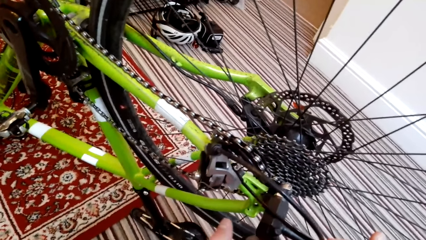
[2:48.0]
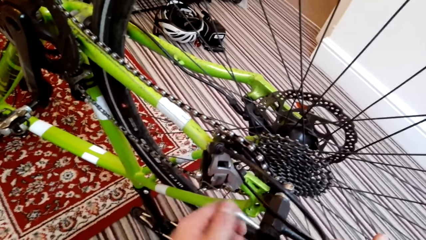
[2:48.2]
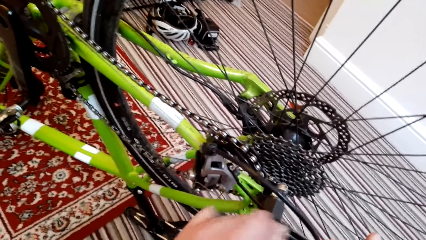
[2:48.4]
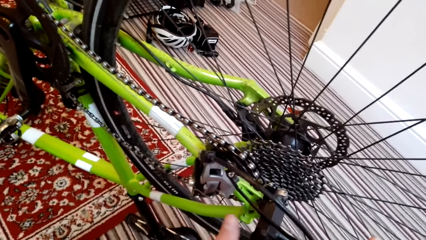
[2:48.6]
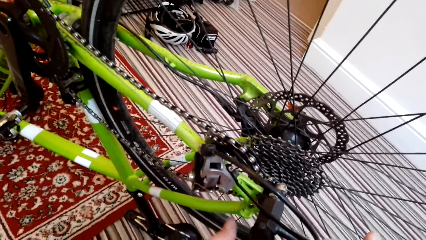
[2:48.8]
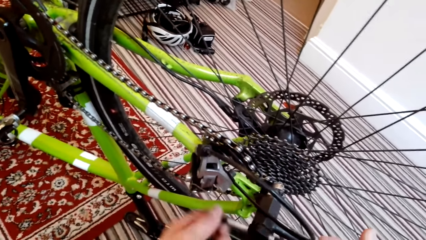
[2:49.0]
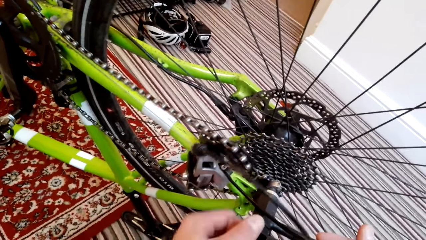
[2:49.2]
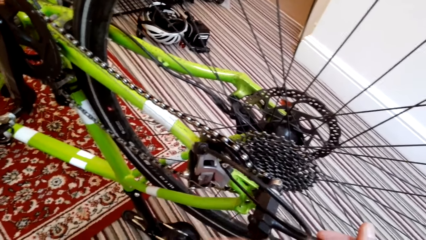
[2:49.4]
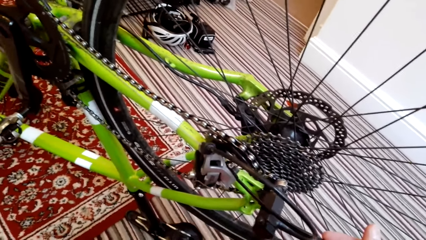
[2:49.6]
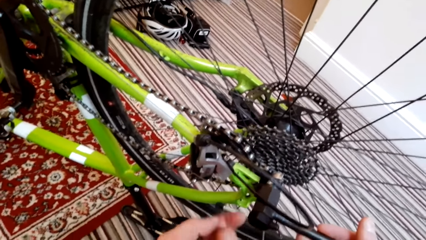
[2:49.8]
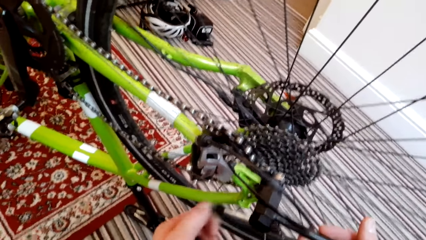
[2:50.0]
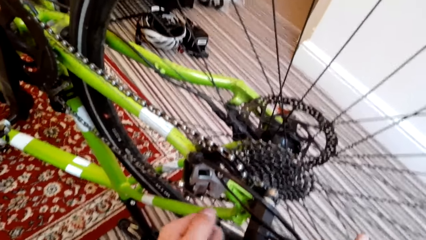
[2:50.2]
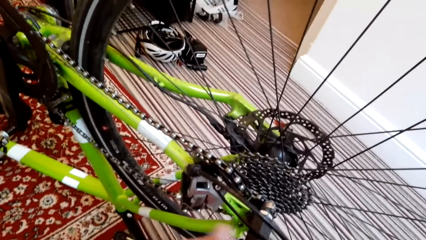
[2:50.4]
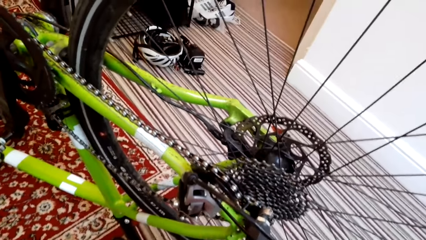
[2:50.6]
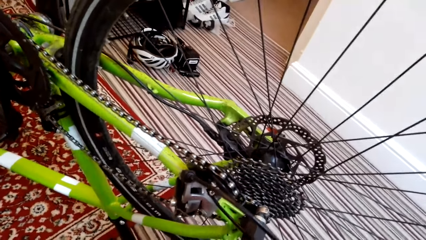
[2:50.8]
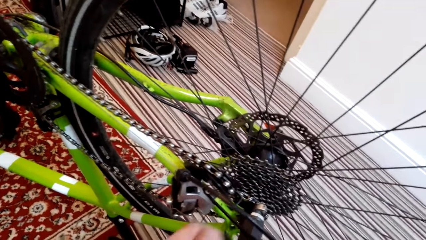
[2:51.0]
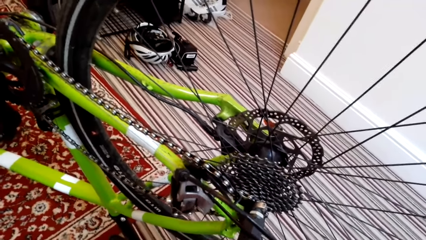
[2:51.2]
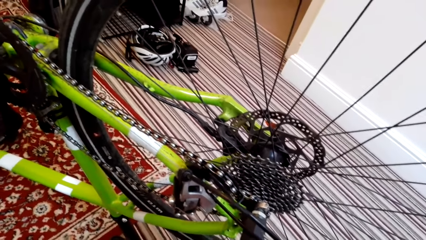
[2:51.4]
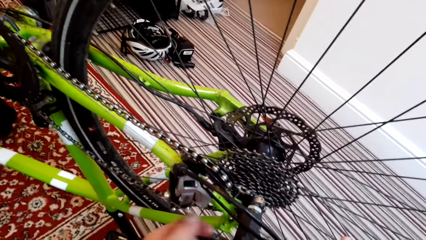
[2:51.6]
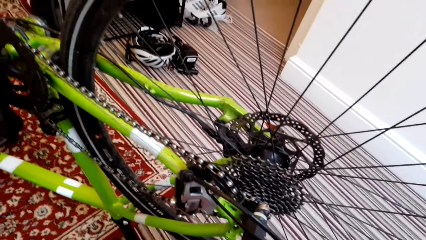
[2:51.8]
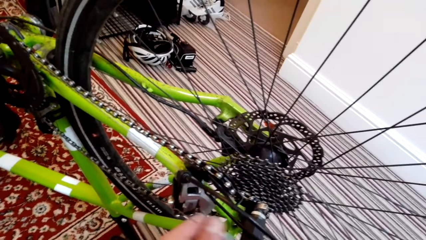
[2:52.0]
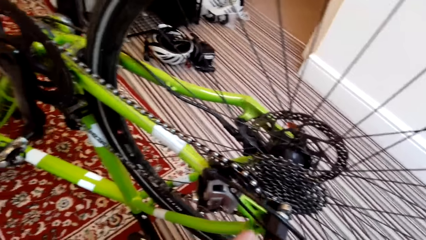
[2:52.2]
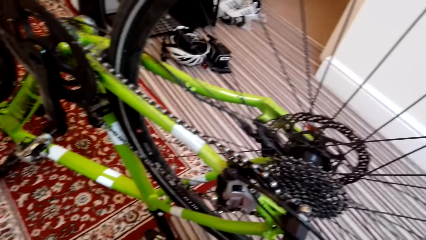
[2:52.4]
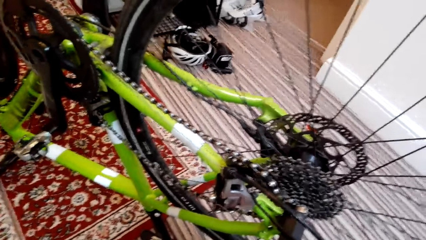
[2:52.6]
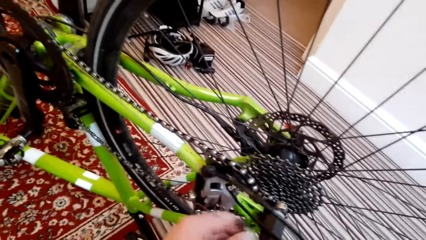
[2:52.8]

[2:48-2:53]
The camera wearer opens a nut with the spanner.

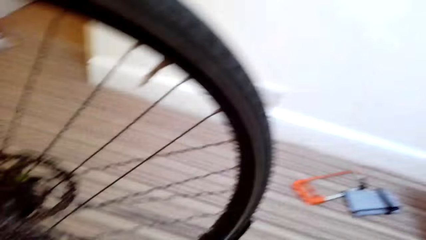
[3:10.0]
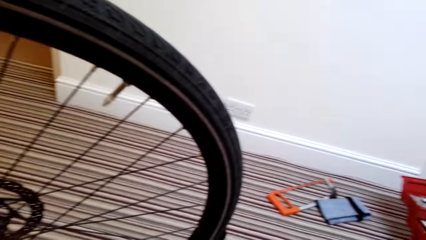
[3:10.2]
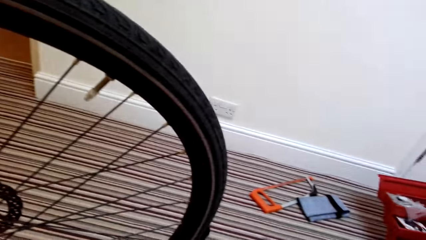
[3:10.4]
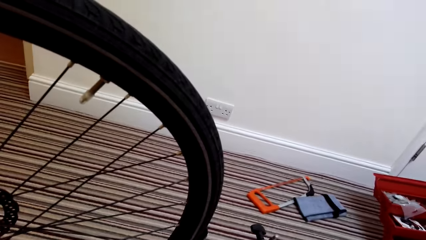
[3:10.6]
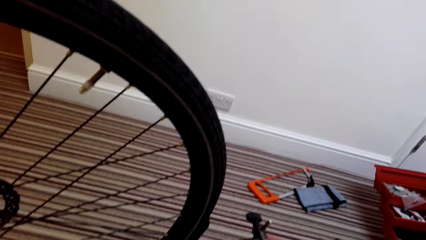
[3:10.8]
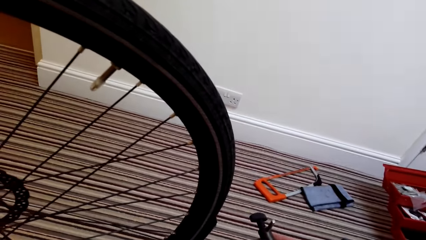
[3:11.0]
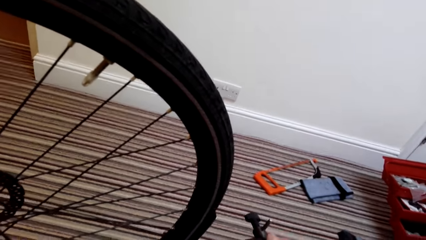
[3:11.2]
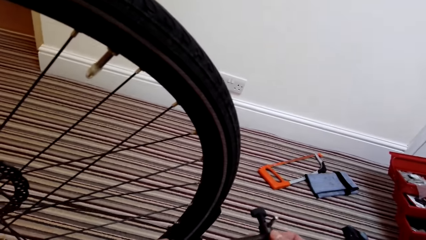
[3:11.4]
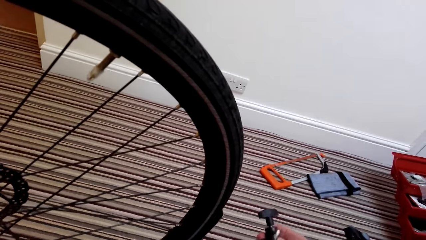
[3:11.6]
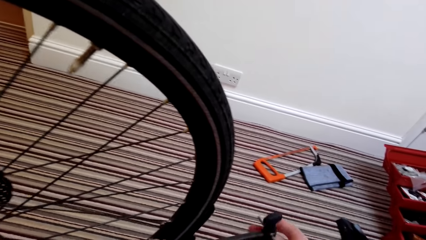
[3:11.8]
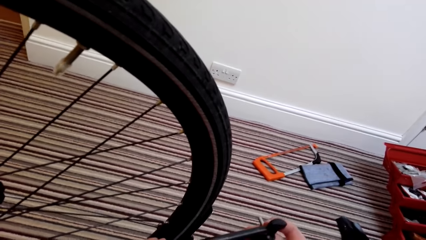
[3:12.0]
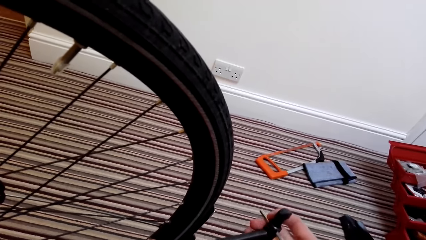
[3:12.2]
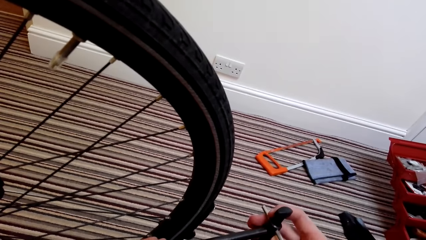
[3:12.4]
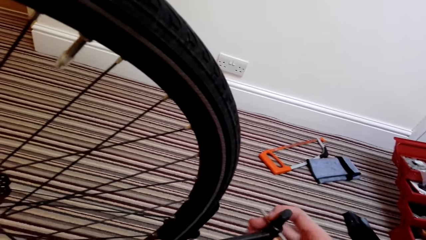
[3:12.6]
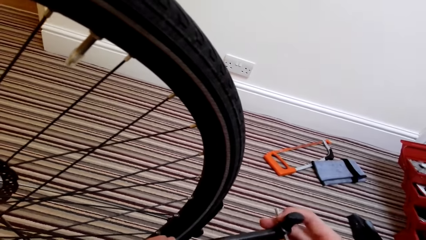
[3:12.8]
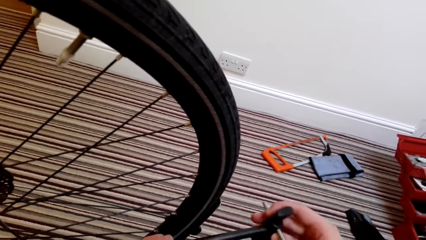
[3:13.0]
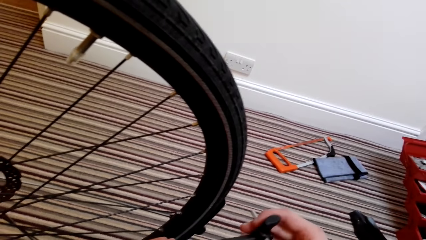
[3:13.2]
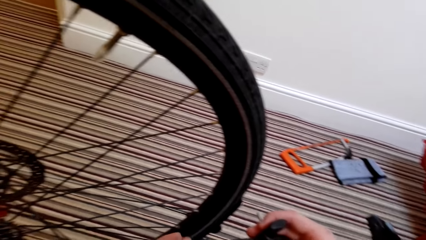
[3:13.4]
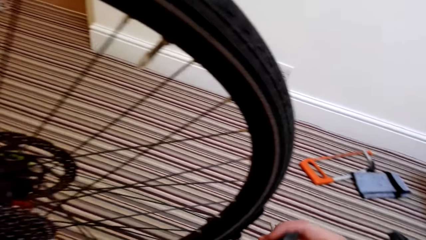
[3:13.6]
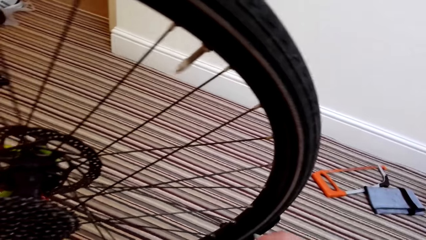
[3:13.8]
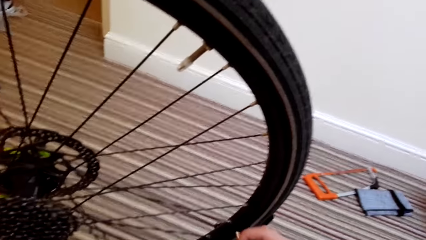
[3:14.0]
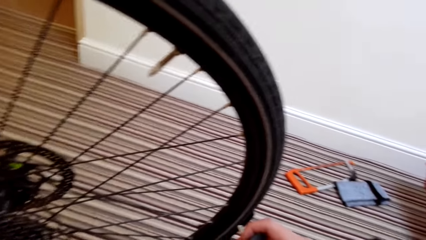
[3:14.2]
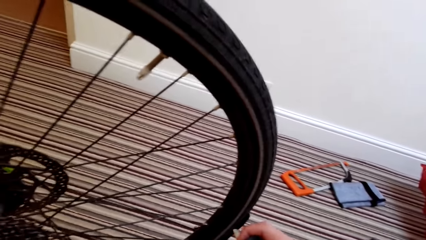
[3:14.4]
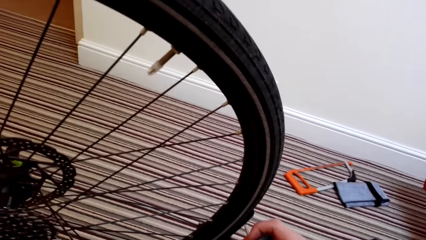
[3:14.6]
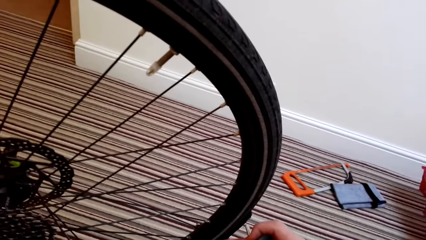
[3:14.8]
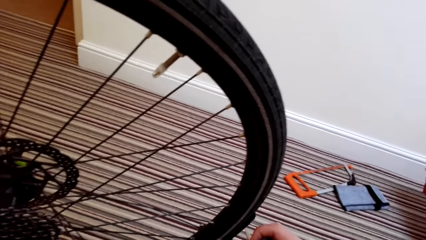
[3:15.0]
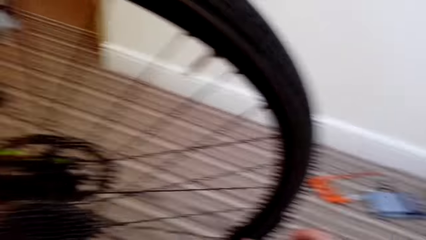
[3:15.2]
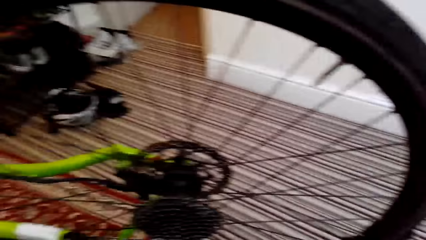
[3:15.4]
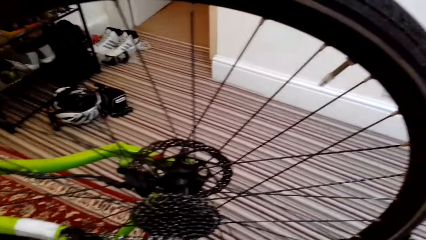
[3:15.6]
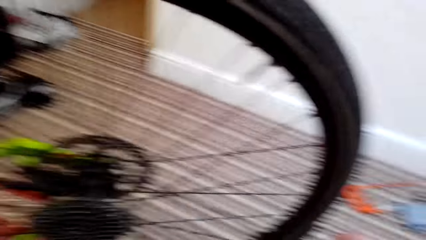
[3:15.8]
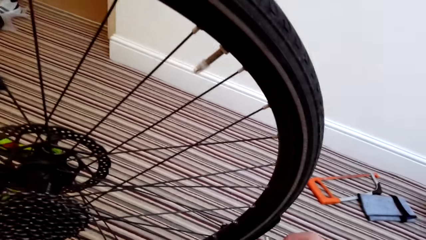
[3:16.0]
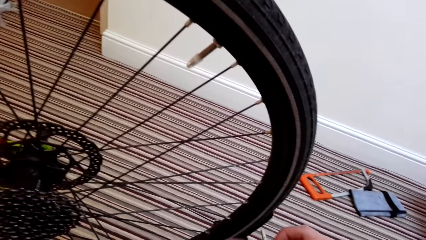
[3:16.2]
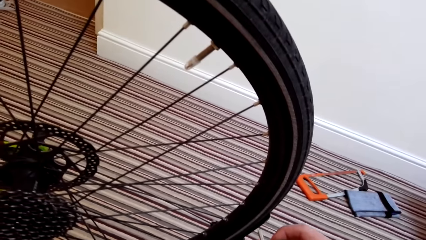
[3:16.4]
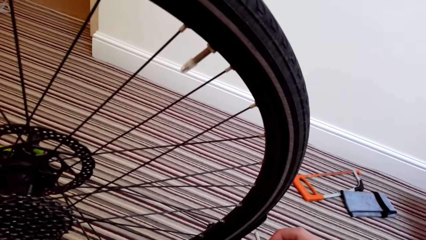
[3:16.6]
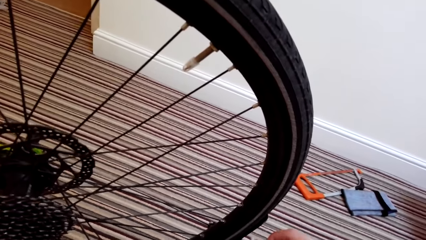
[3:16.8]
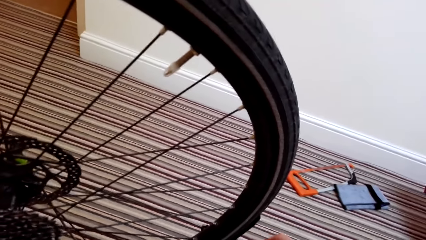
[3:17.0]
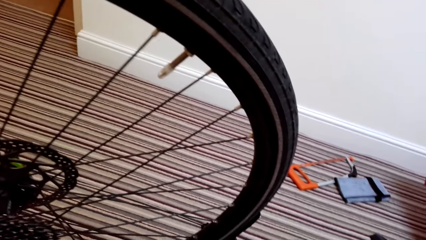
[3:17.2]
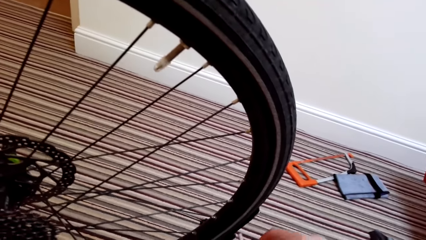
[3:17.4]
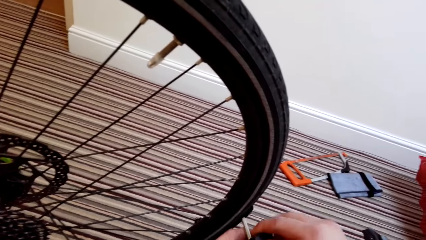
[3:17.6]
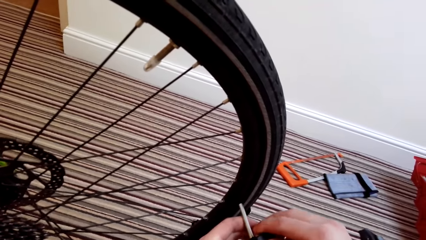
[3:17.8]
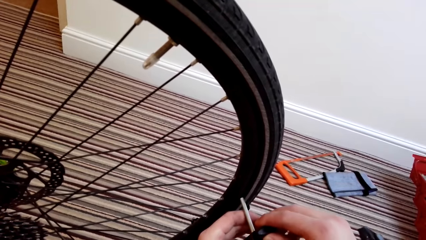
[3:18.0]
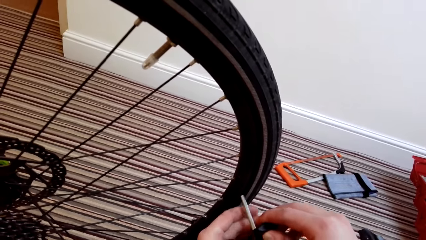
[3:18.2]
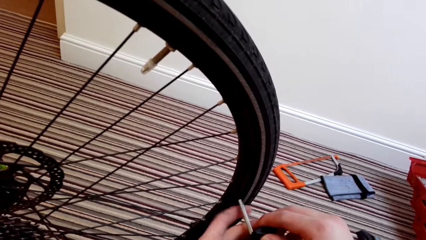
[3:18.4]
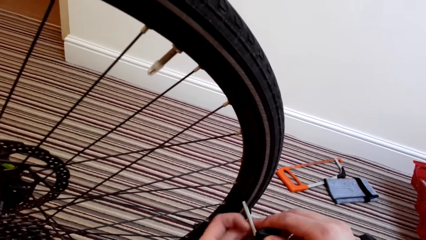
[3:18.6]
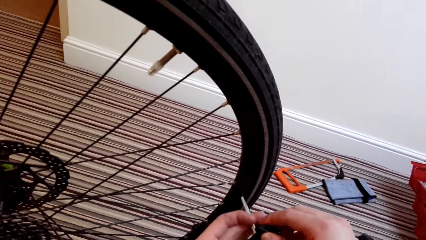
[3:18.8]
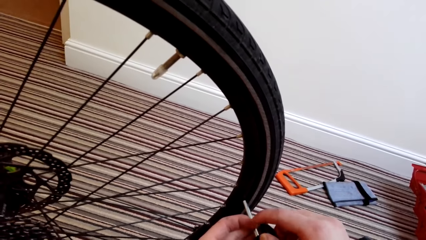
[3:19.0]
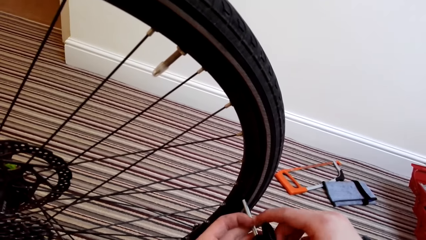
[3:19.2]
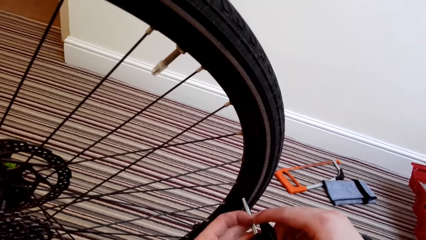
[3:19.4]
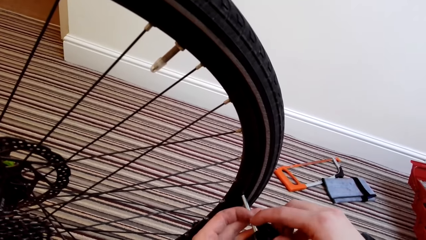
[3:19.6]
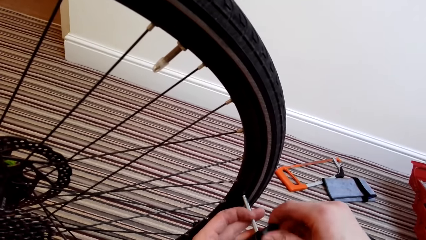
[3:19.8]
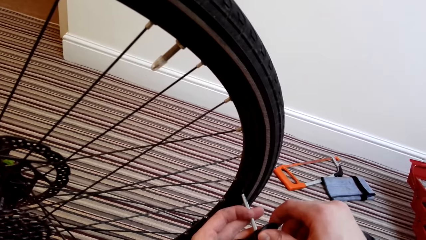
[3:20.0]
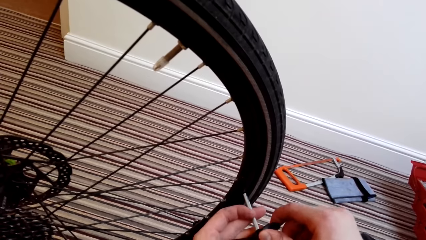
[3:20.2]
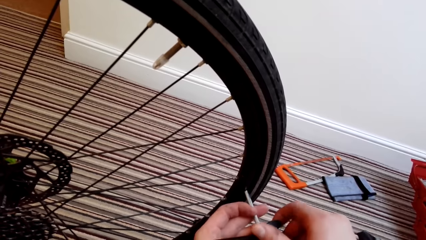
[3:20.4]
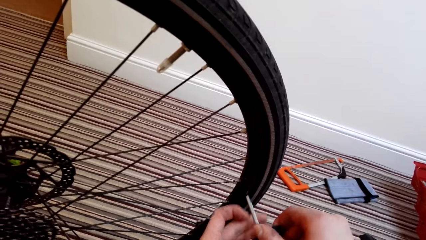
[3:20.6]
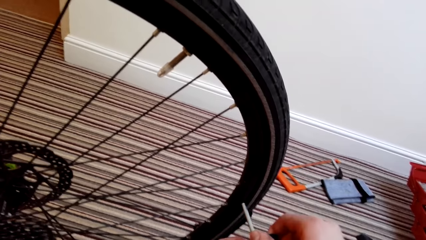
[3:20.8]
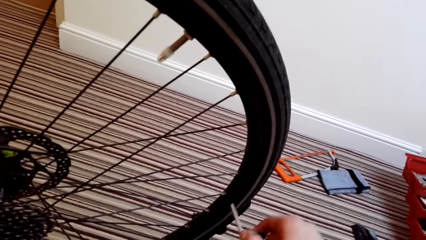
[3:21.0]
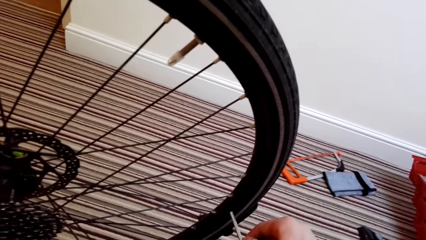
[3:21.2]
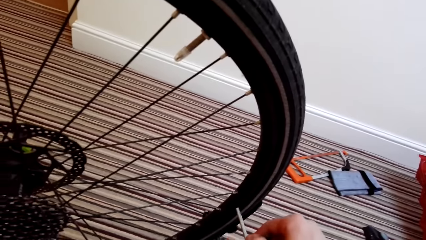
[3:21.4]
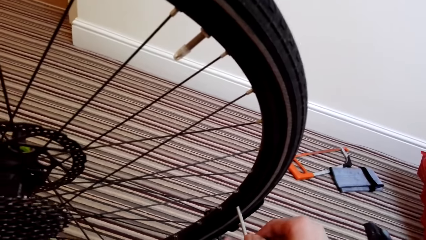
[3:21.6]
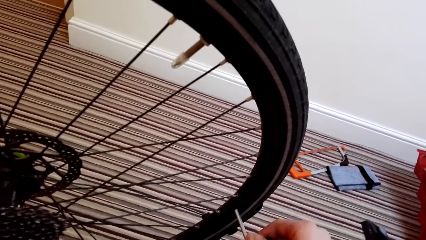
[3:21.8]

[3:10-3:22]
The camera wearer holds the handles of something in the hand.
